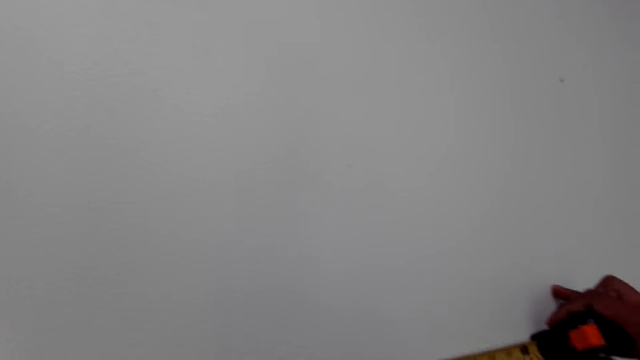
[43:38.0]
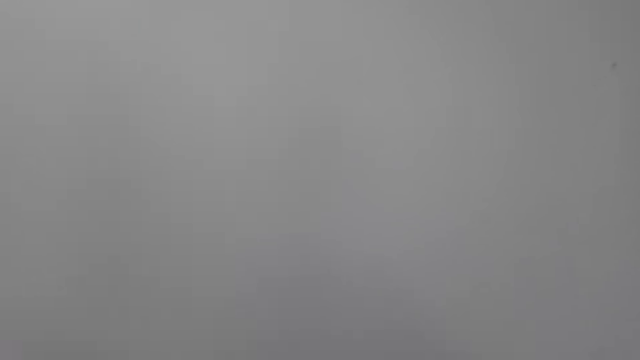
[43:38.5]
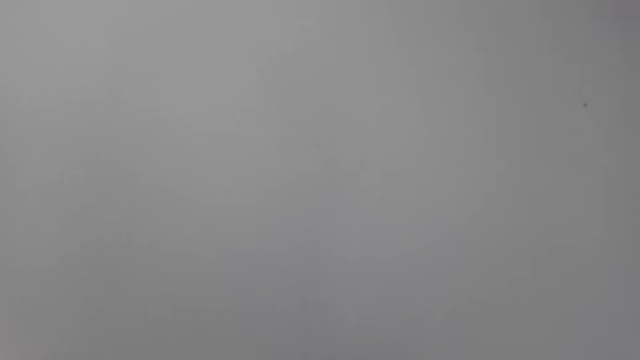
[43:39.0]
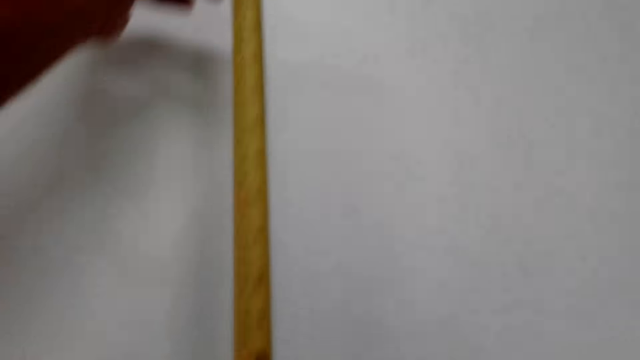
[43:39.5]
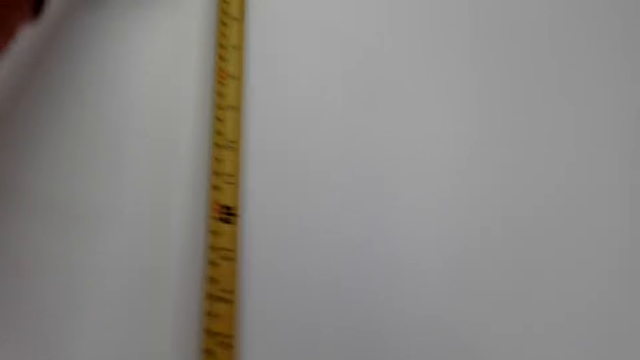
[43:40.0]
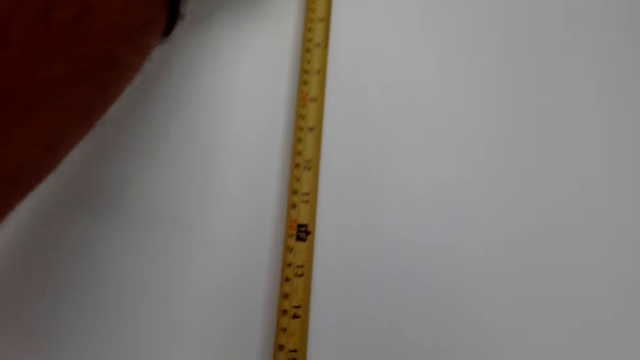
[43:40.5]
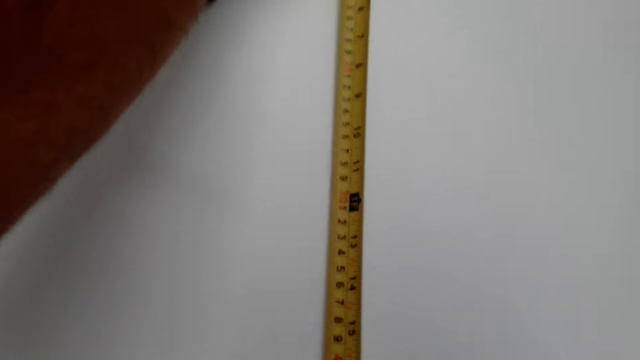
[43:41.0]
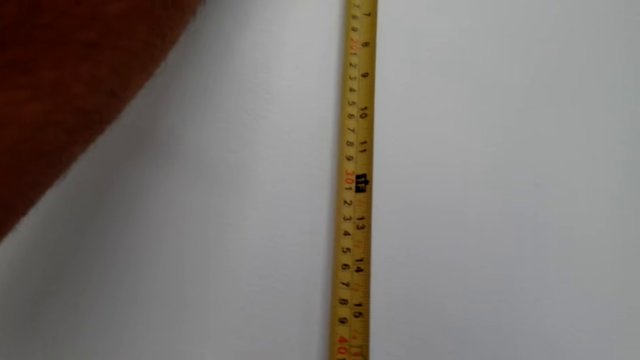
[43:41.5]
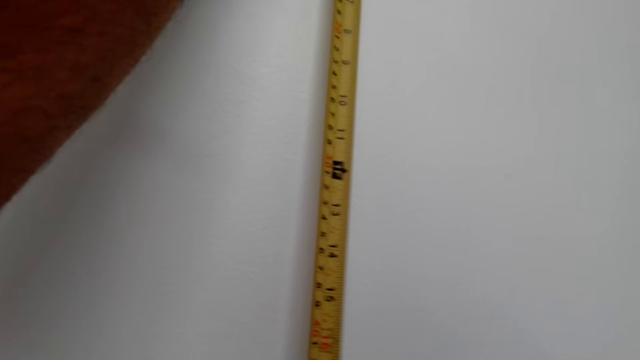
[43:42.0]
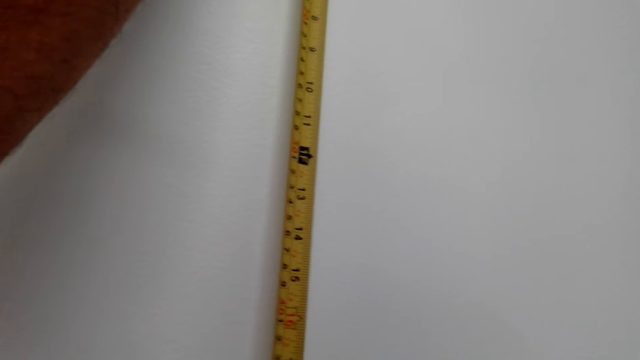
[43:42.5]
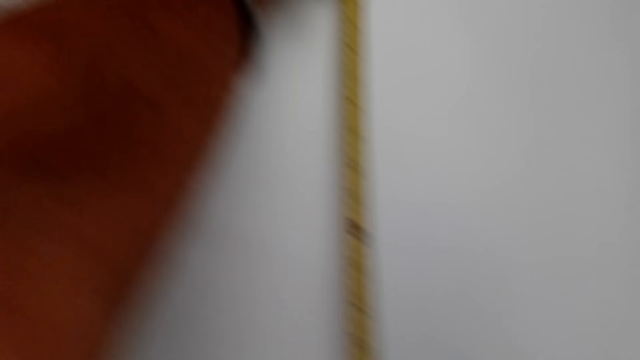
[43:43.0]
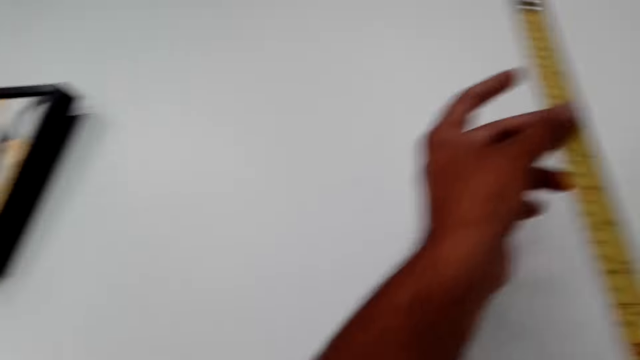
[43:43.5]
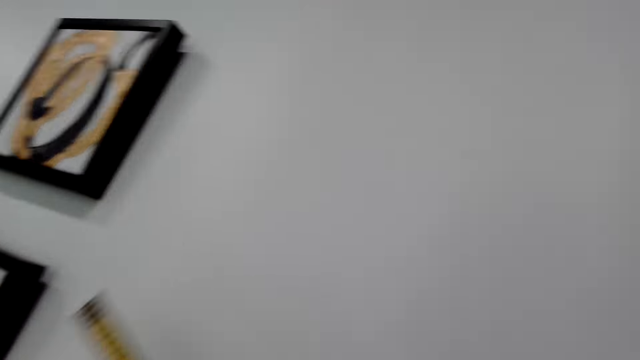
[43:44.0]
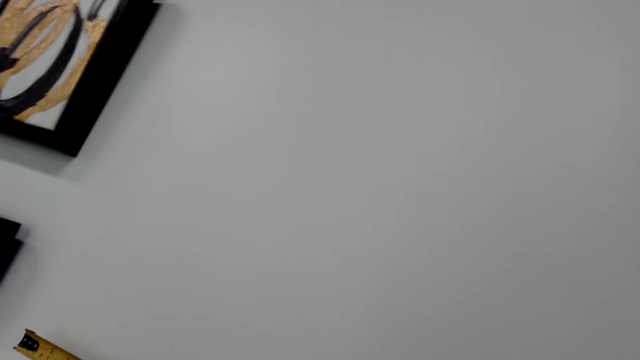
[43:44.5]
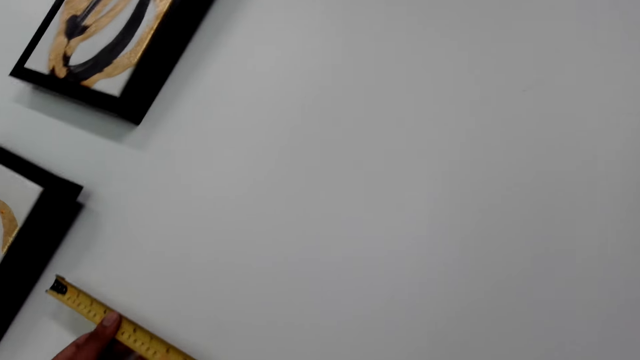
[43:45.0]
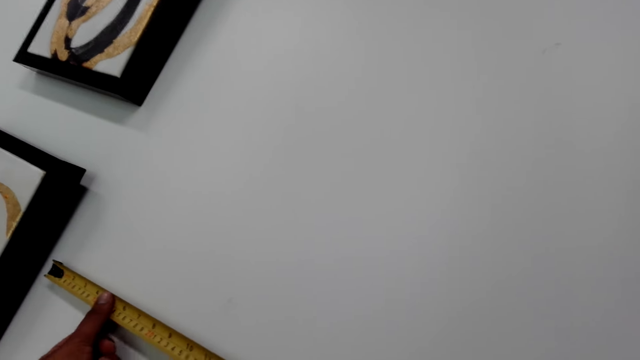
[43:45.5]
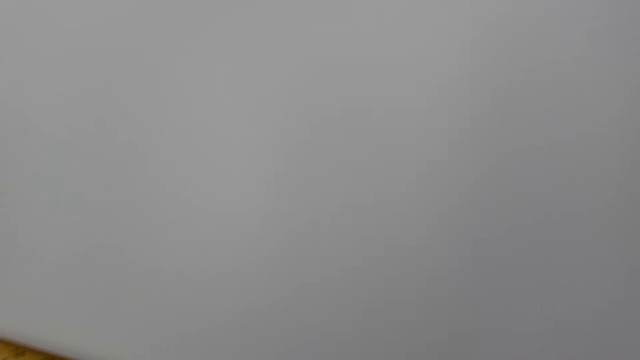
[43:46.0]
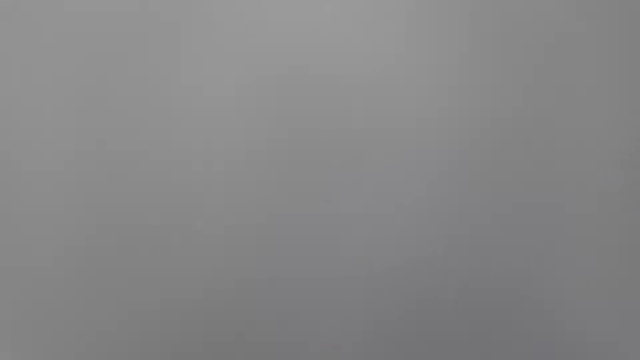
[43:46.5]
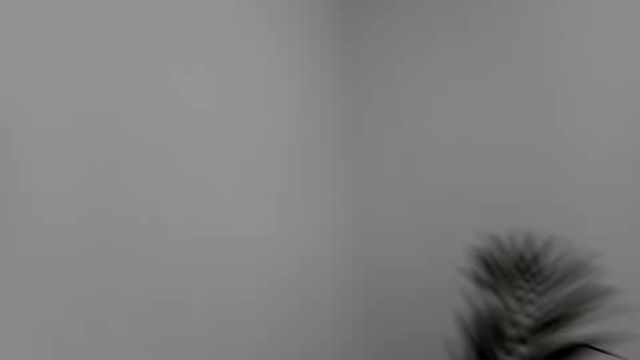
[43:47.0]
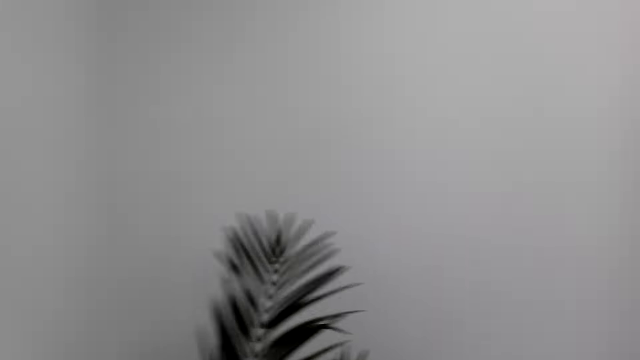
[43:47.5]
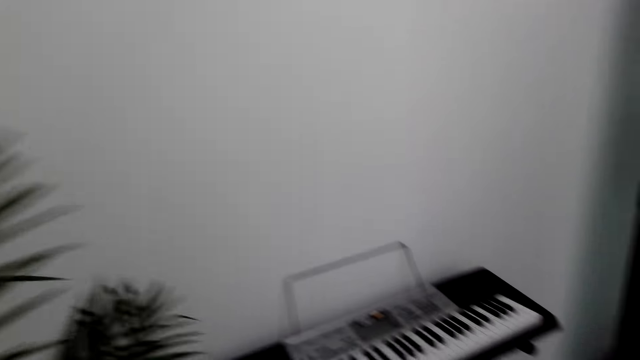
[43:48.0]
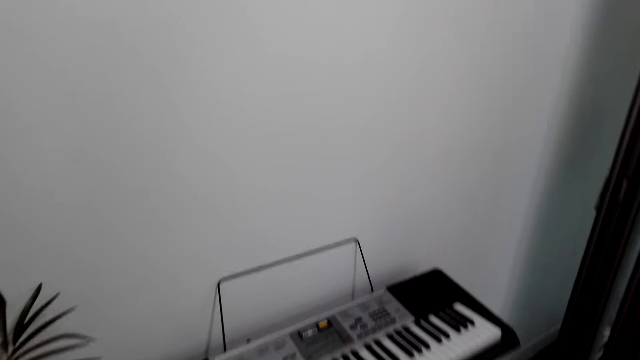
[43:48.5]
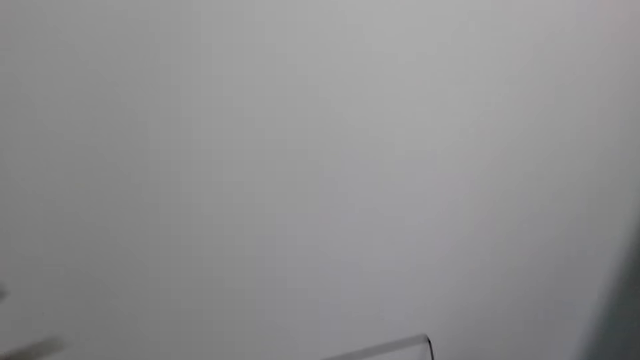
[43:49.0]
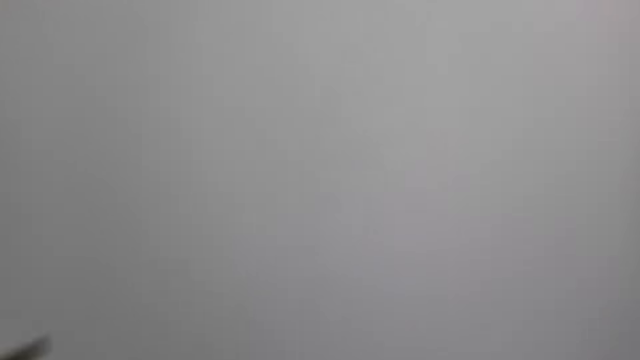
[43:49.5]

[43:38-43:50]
The camera wearer measures the wall with a measuring tape. They measure the wall again.

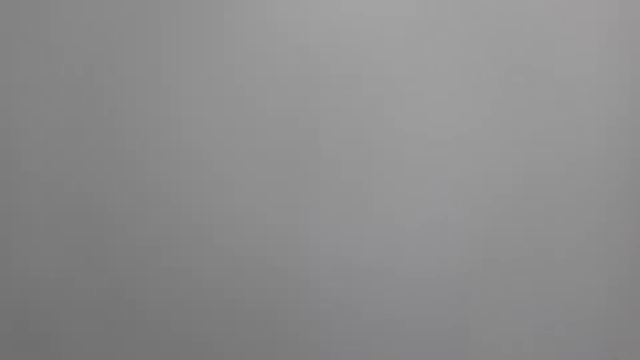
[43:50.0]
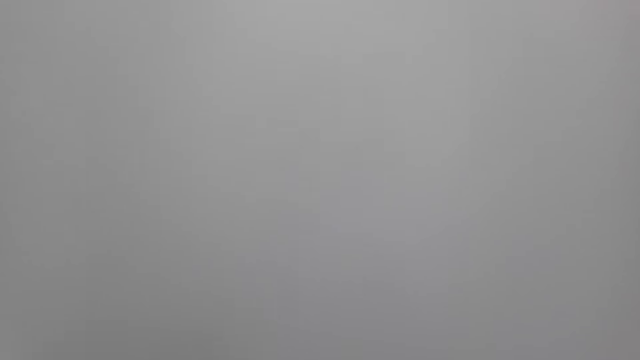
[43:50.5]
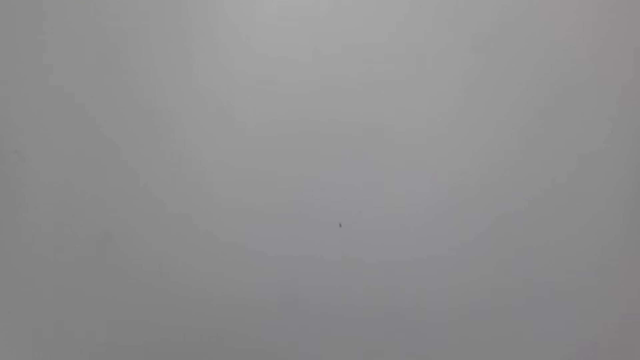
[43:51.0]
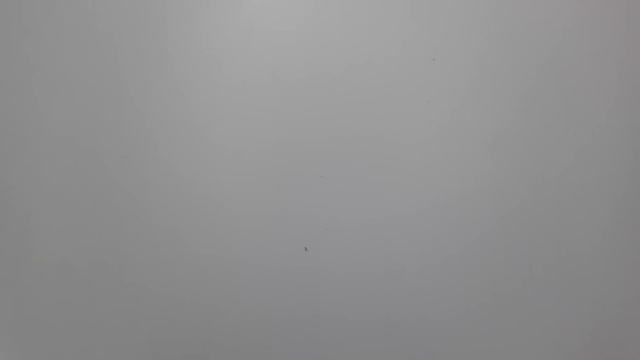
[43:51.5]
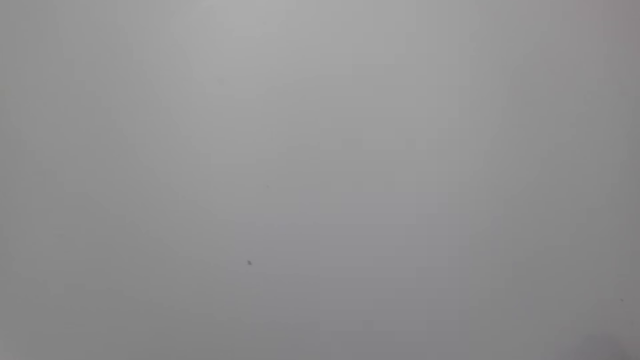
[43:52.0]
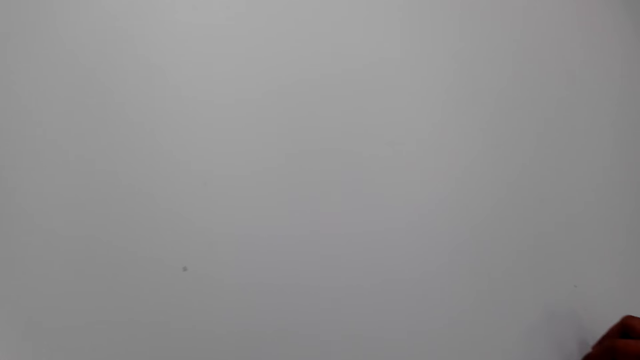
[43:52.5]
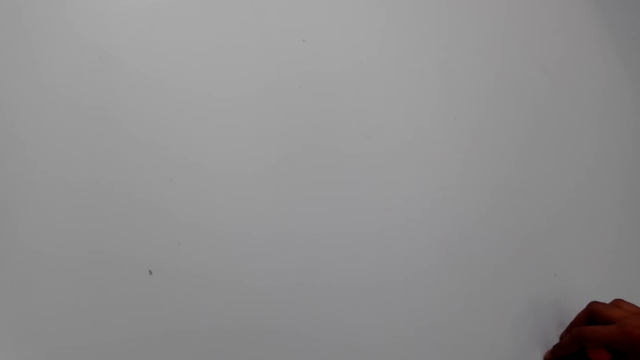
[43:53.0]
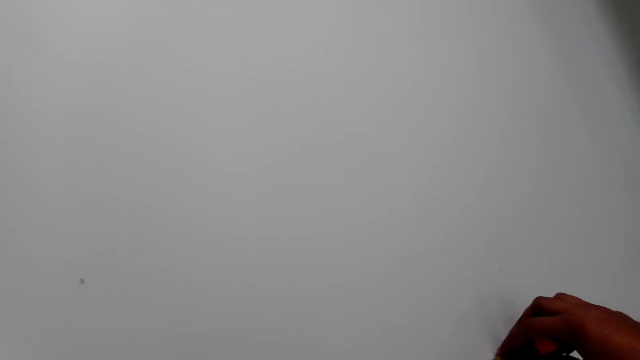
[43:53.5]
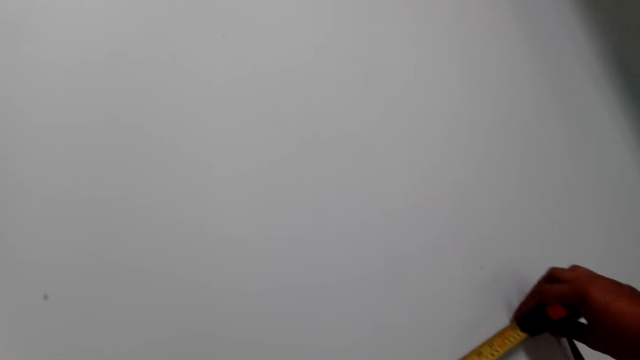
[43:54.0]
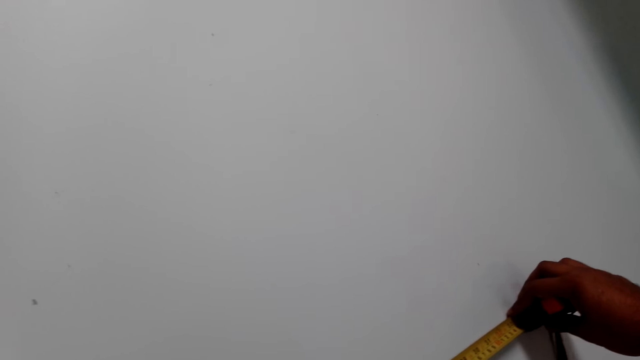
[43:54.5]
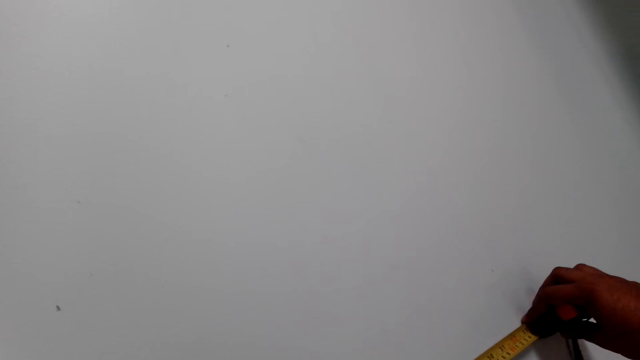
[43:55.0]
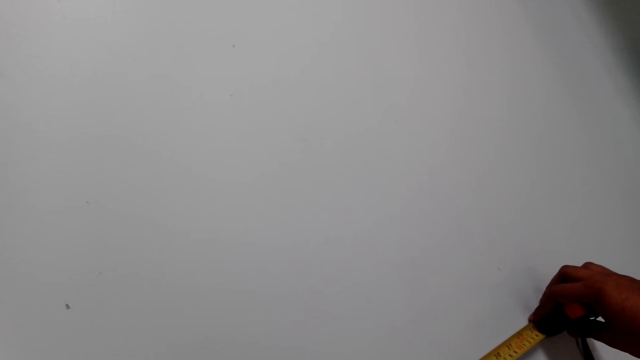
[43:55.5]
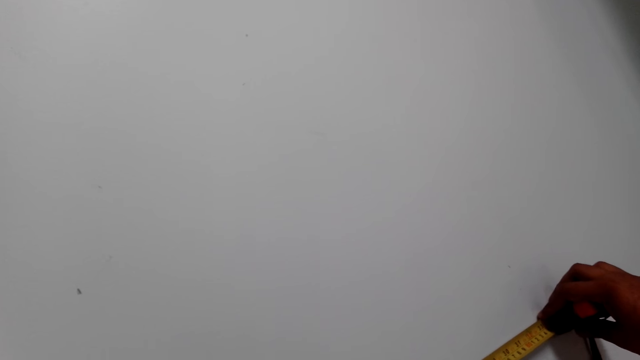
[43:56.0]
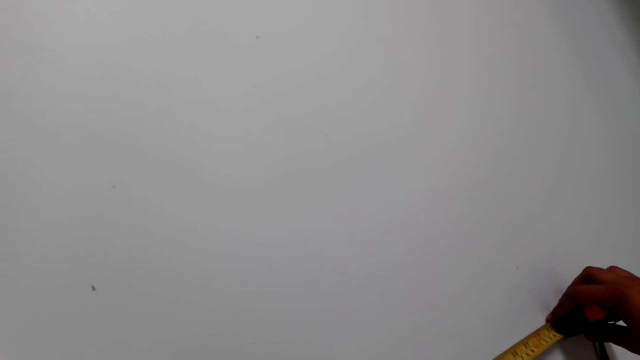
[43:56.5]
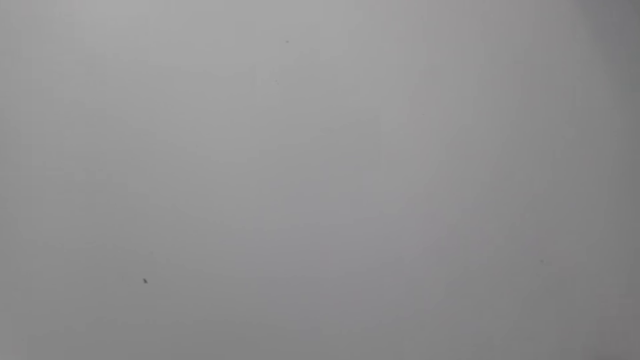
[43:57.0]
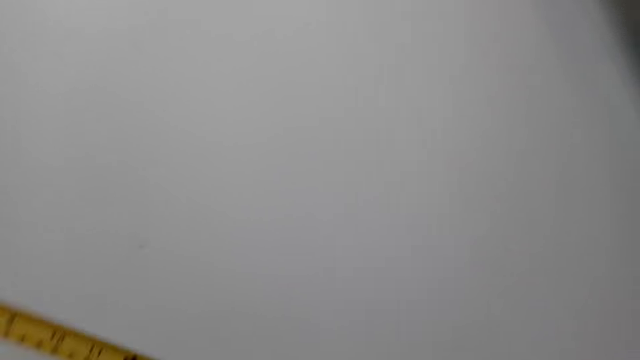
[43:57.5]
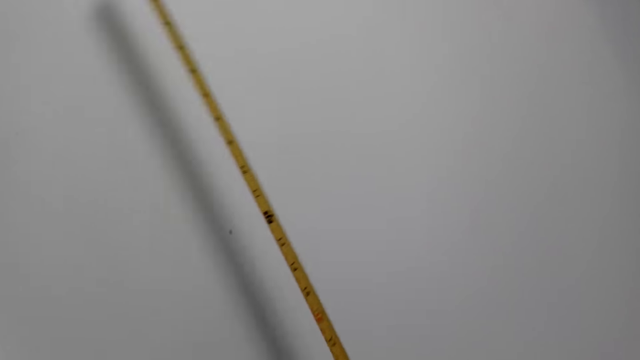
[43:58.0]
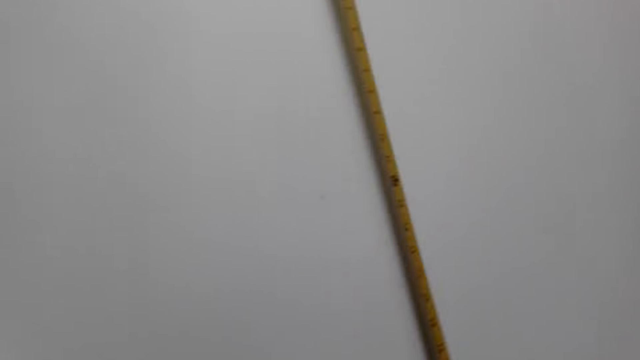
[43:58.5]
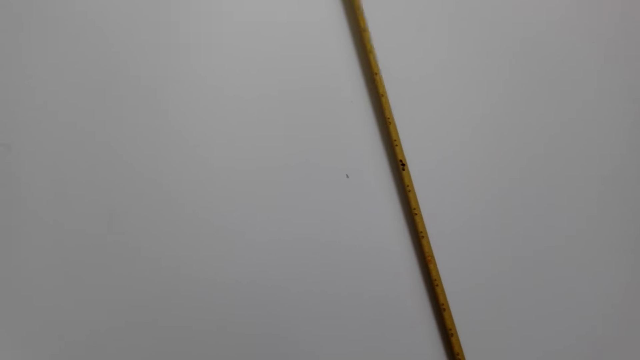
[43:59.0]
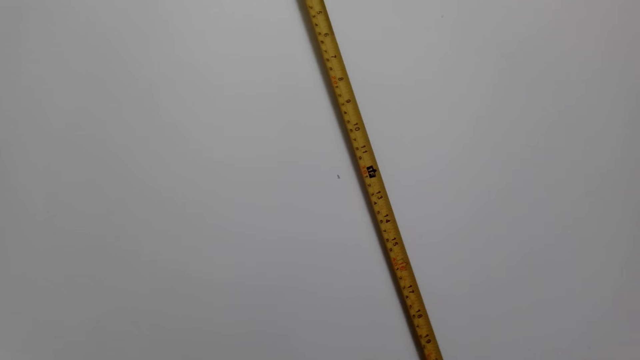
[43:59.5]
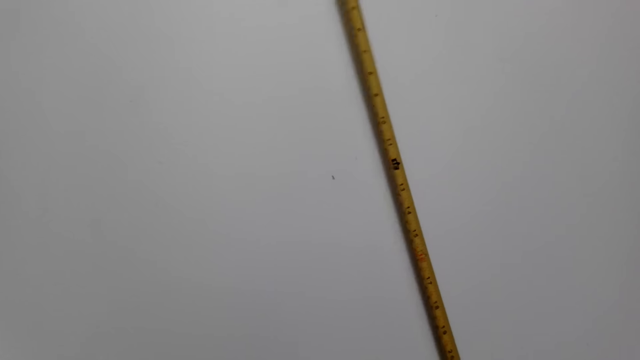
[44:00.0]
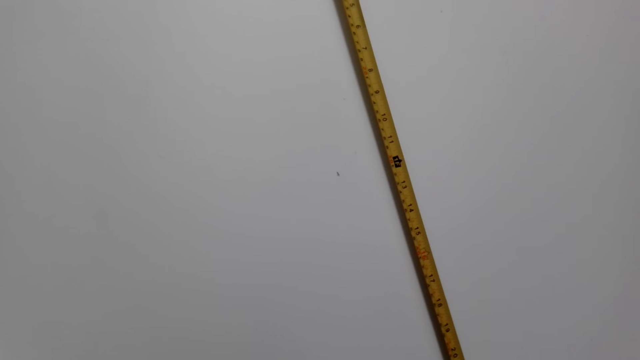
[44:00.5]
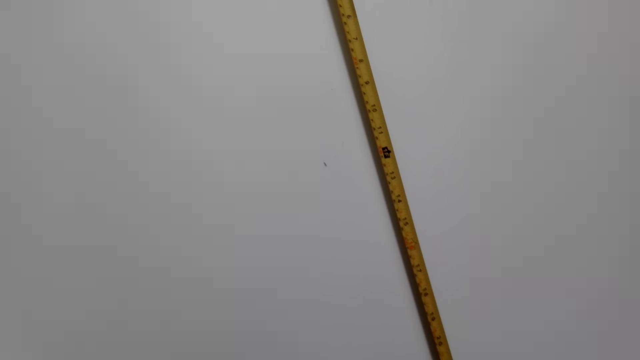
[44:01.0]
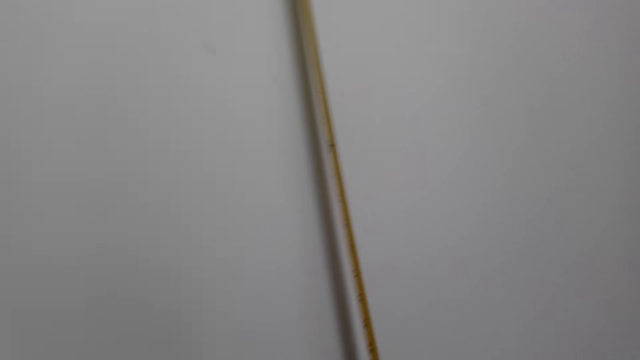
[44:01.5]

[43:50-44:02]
The camera wearer measures the wall with a metric tape measure.
